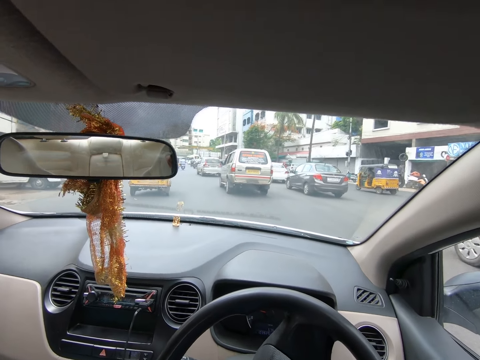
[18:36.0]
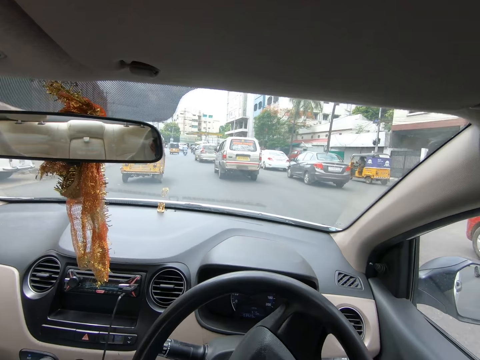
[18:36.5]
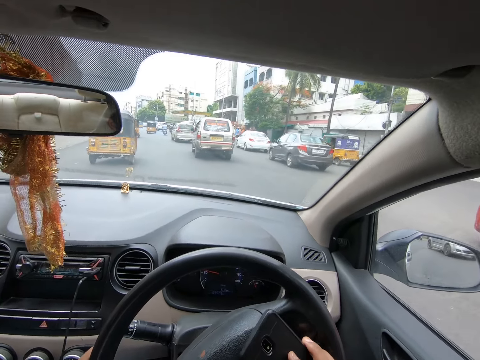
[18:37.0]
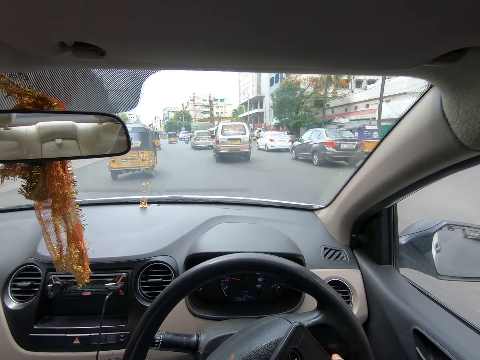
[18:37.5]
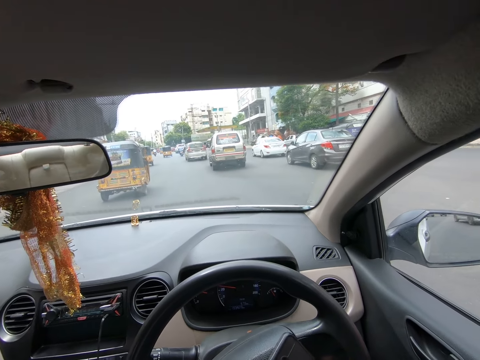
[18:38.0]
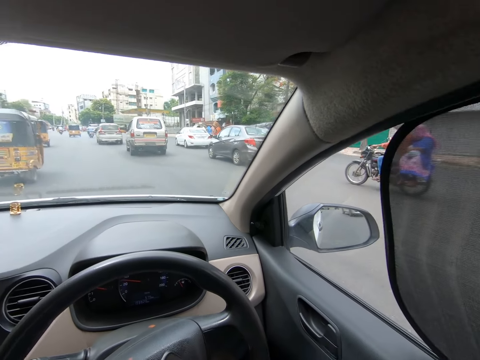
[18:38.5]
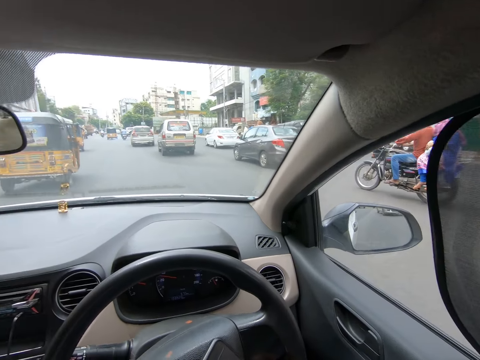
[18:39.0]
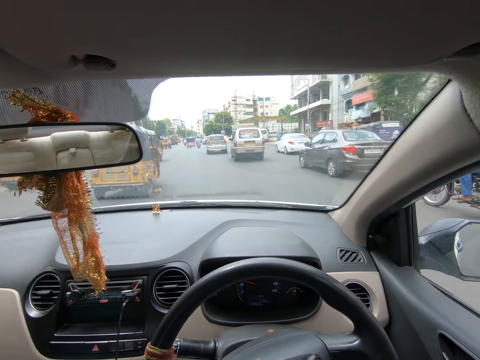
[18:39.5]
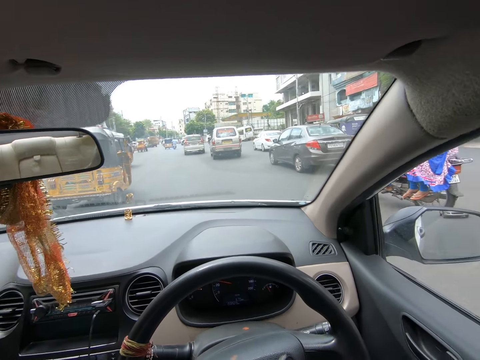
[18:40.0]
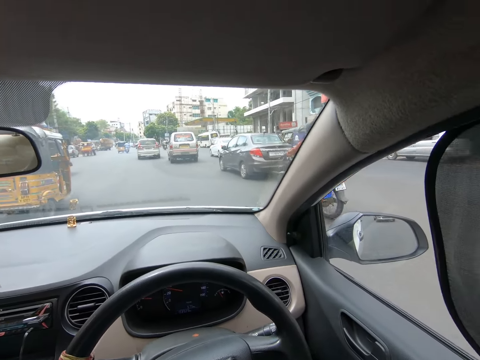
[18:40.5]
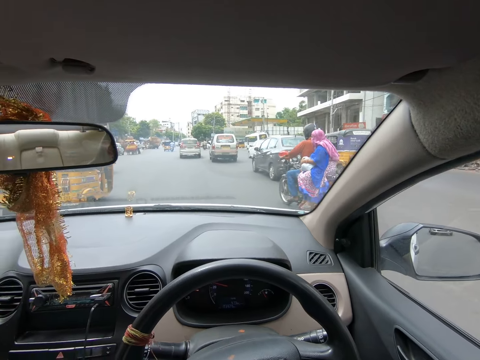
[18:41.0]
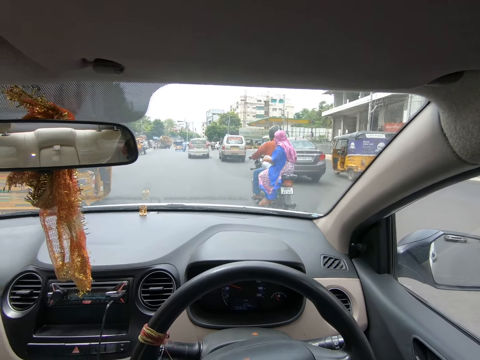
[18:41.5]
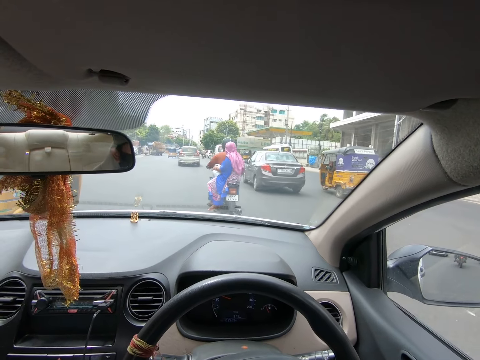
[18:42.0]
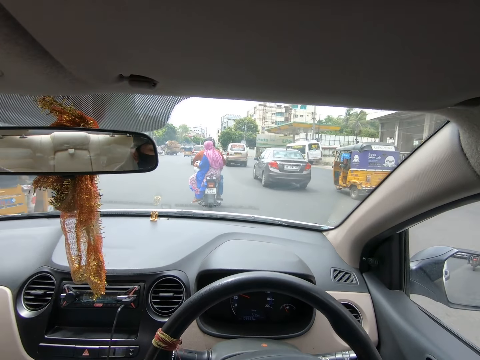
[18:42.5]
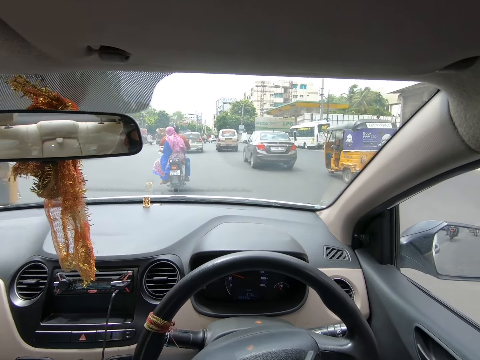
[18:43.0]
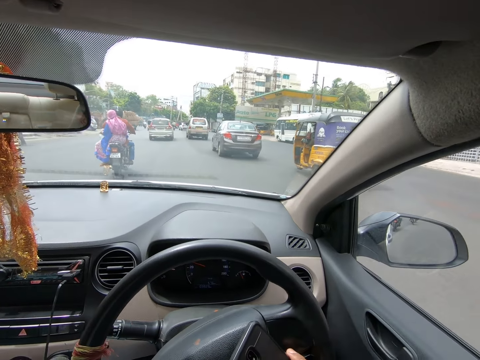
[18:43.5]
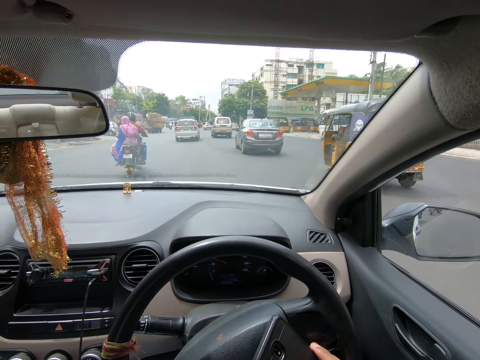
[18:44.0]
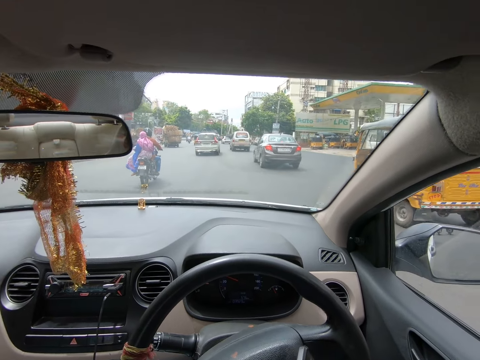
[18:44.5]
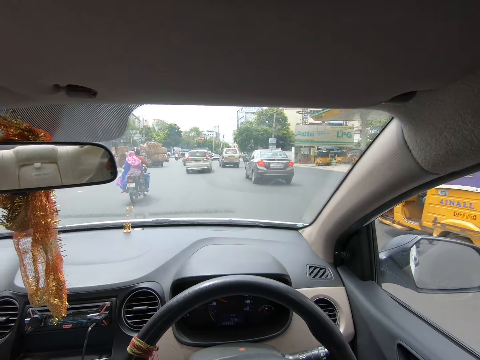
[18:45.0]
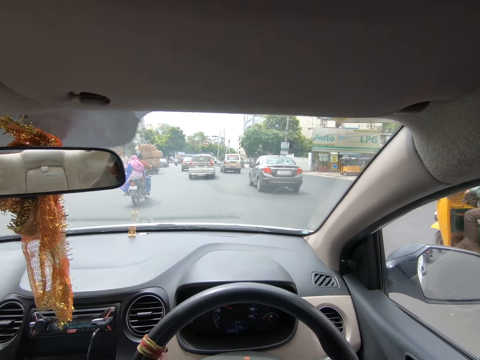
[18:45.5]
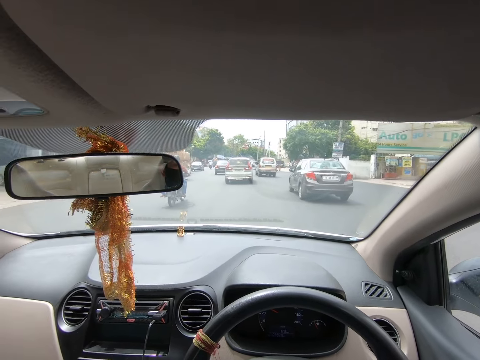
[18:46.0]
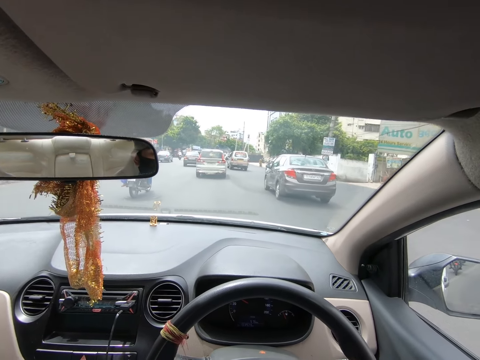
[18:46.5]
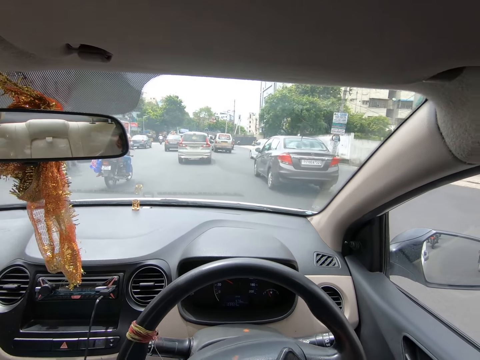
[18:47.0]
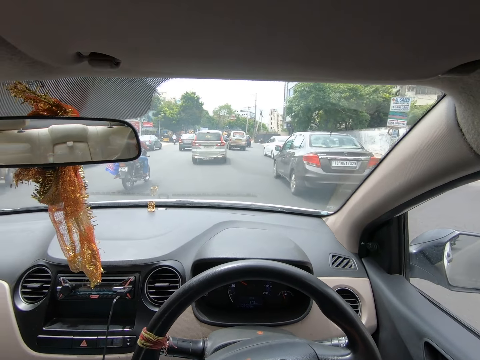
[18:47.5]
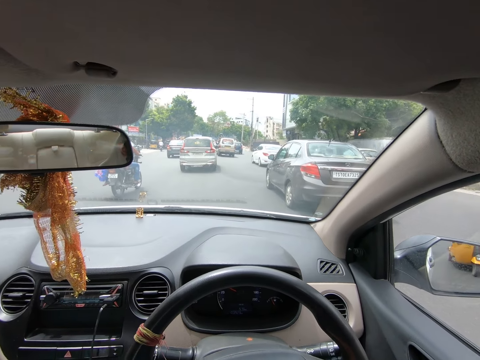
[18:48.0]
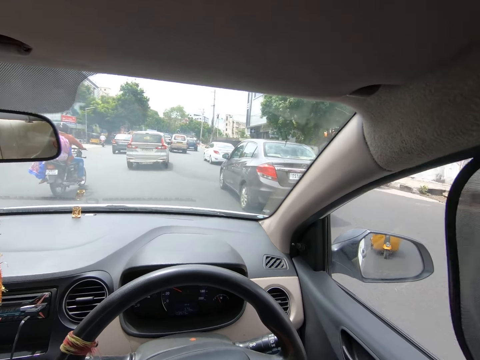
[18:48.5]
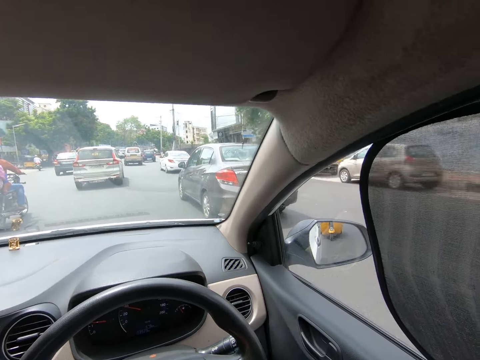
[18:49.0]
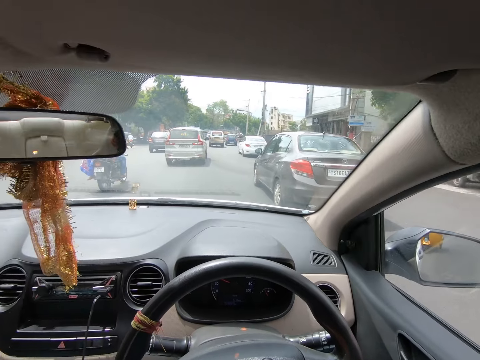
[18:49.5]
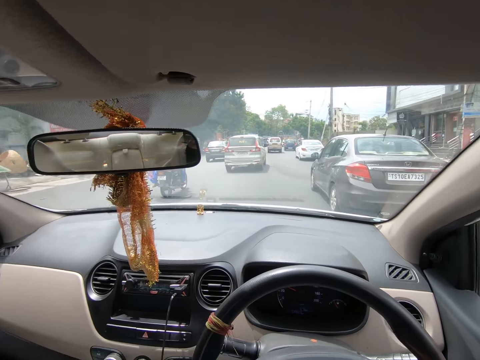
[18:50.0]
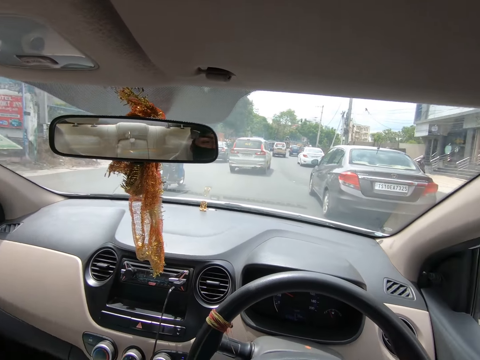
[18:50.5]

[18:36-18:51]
The camera wearer drives the car. They converse on the phone.

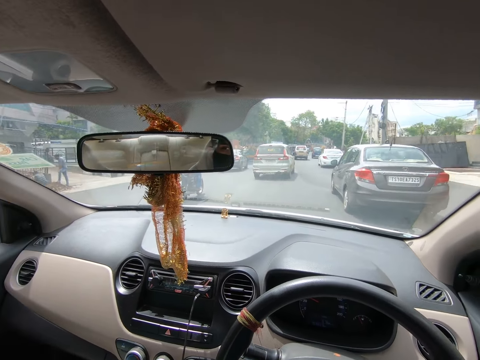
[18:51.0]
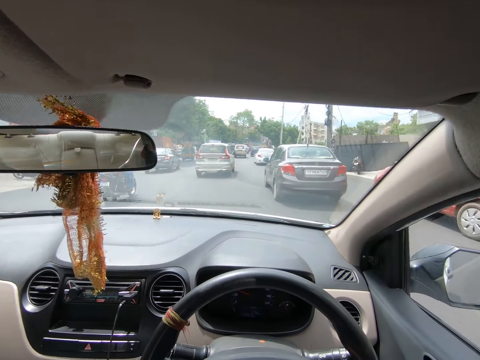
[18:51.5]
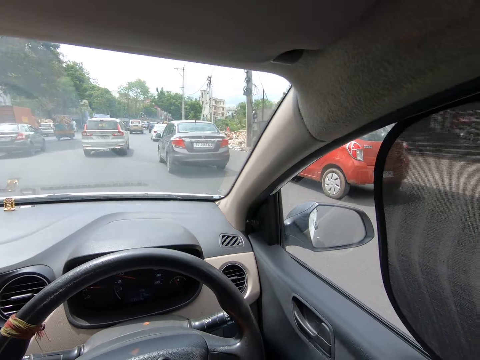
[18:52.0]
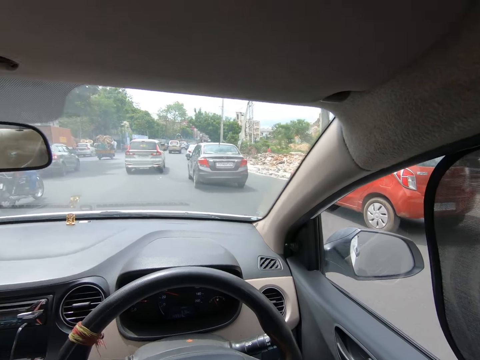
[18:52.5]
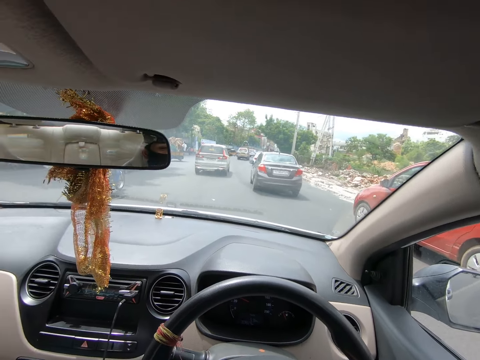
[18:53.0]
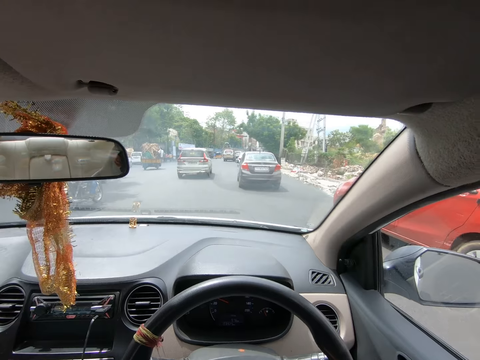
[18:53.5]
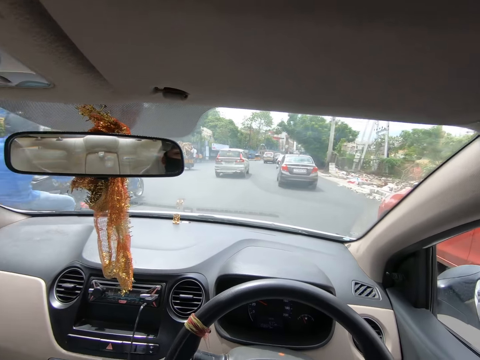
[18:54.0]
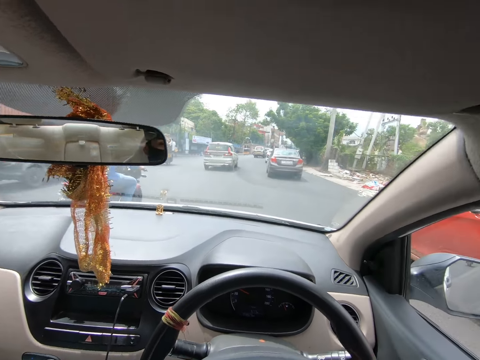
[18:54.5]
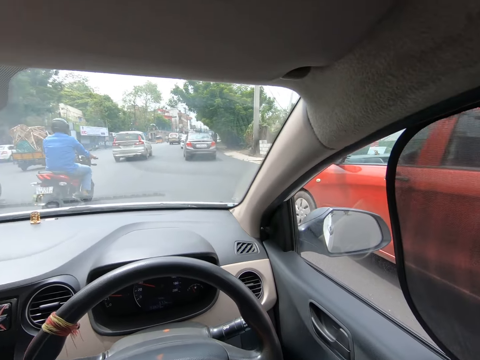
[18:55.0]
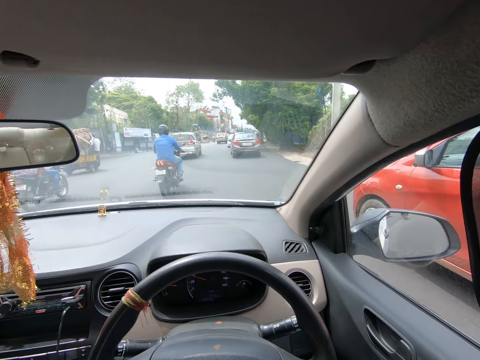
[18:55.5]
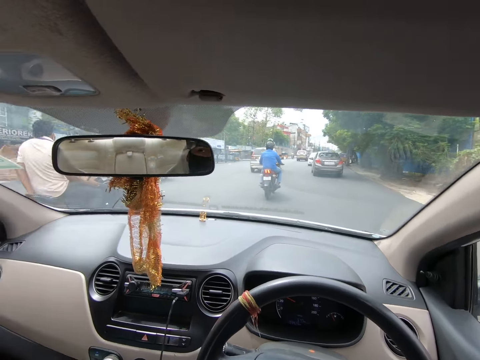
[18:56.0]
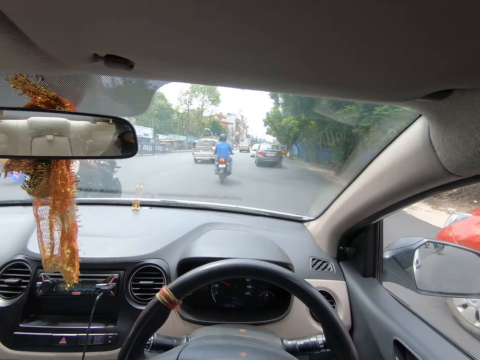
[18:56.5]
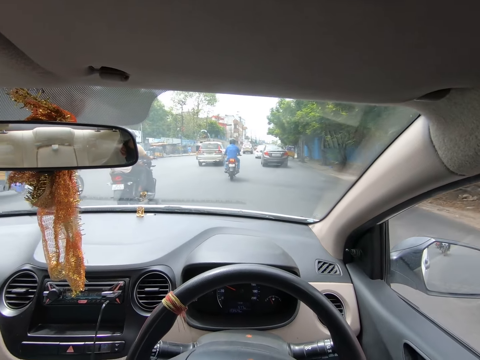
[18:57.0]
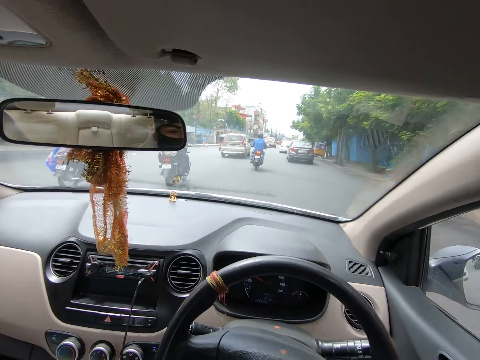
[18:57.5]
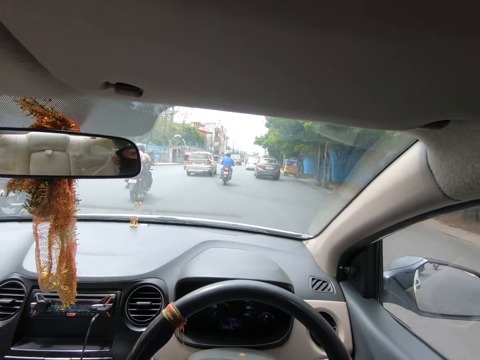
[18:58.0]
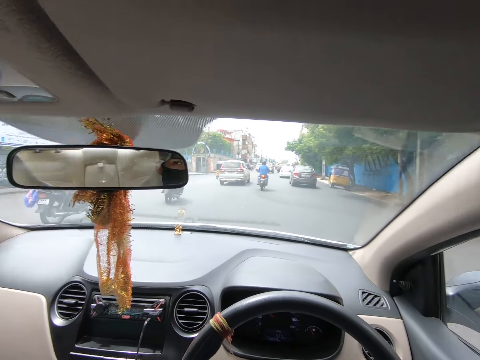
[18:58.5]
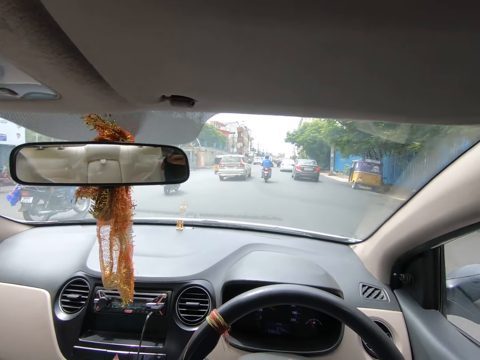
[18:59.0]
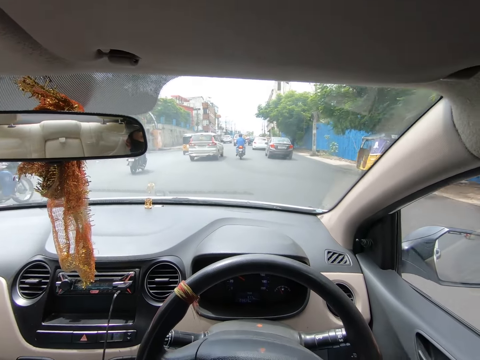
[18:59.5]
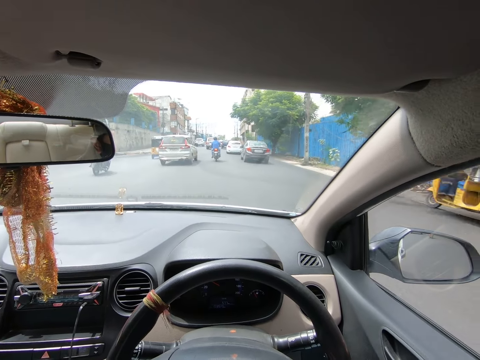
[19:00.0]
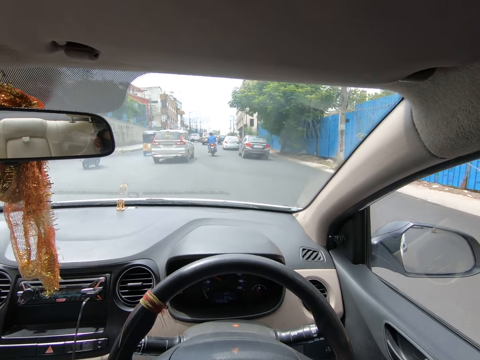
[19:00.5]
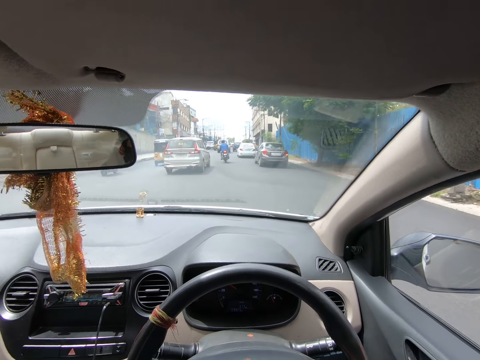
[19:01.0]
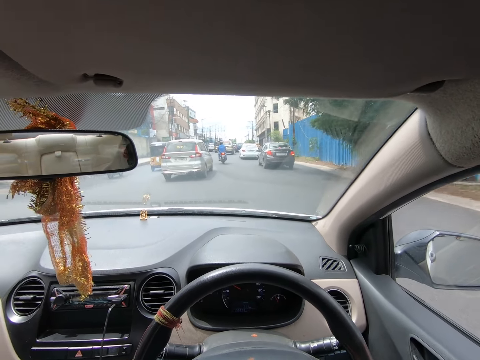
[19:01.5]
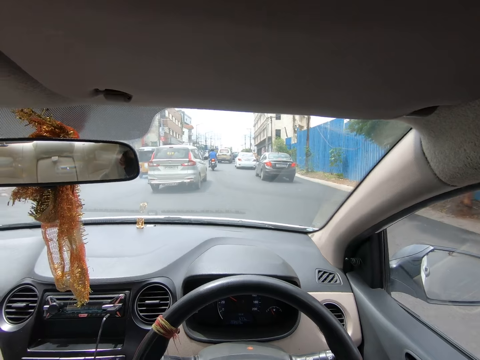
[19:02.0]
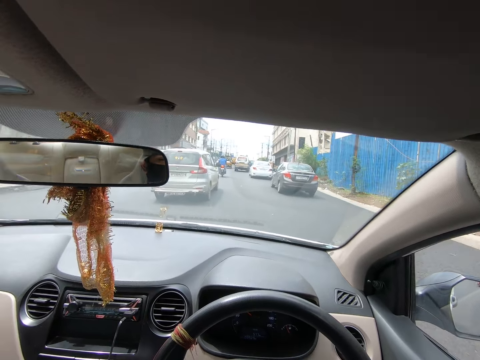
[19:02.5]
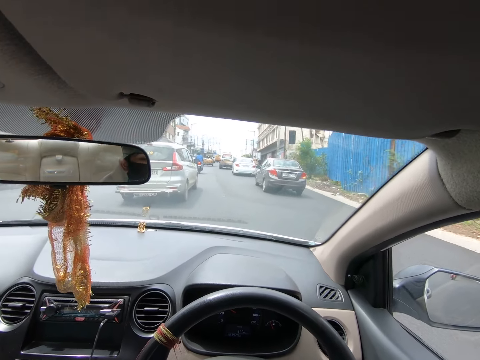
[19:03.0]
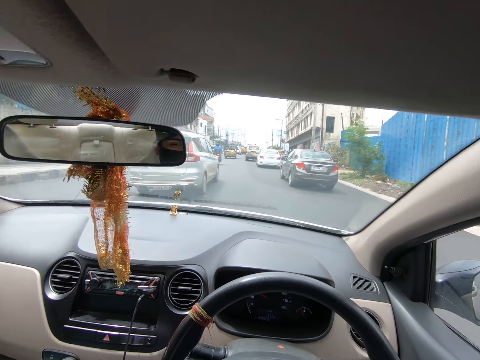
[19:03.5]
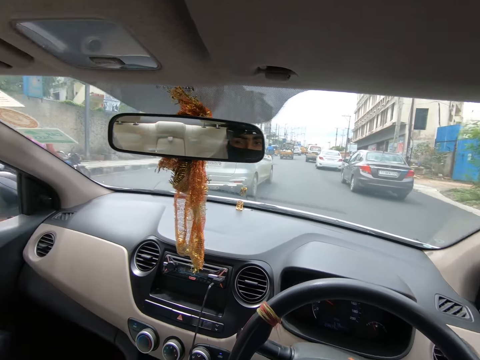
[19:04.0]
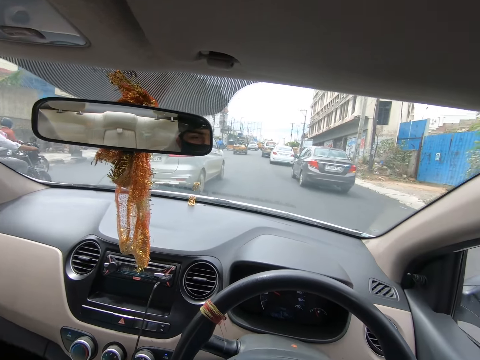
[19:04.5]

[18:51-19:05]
The camera wearer drives the car. They converse on the phone.
